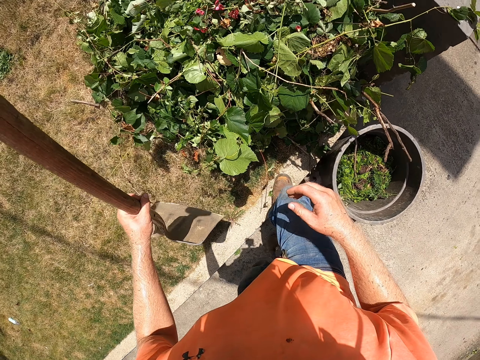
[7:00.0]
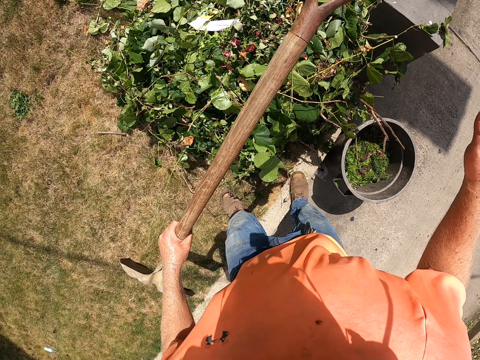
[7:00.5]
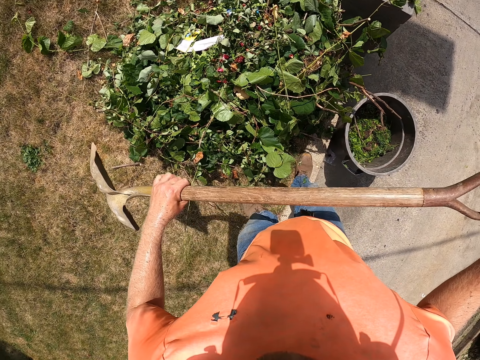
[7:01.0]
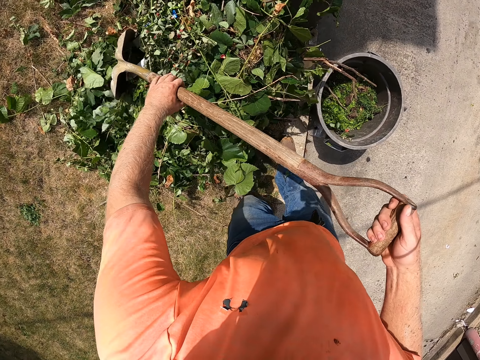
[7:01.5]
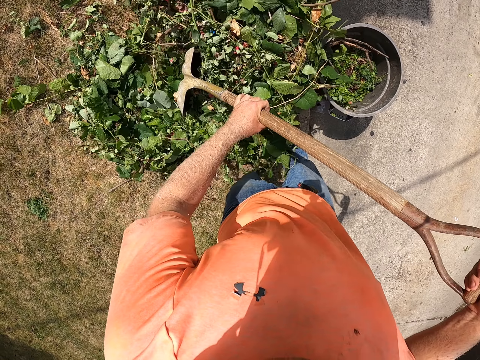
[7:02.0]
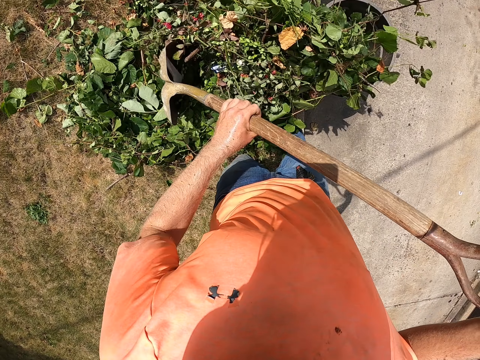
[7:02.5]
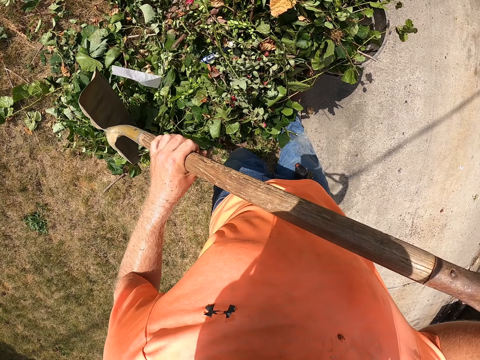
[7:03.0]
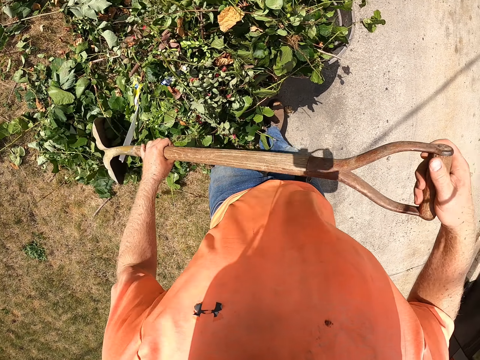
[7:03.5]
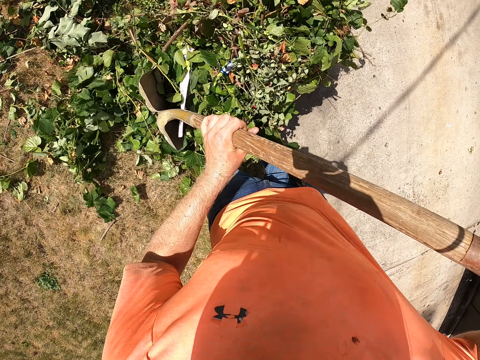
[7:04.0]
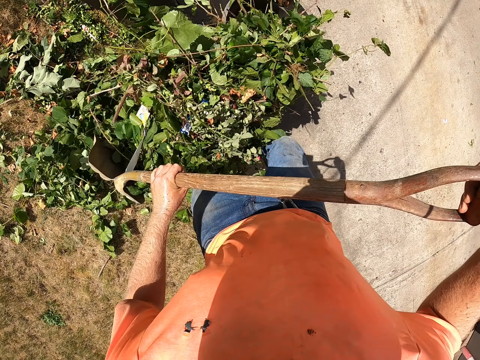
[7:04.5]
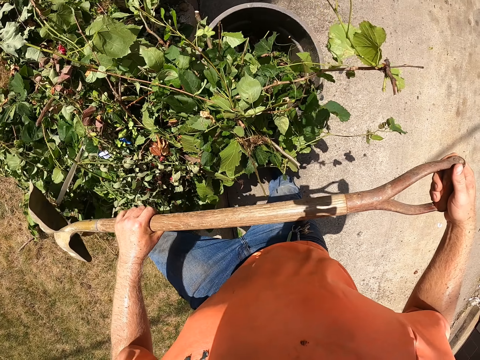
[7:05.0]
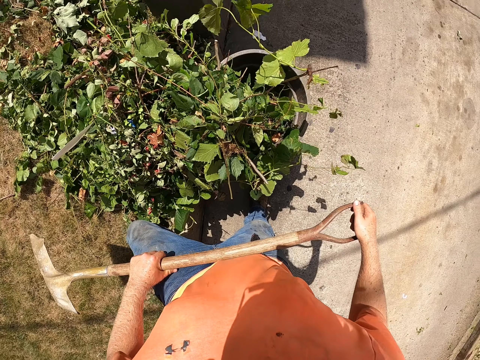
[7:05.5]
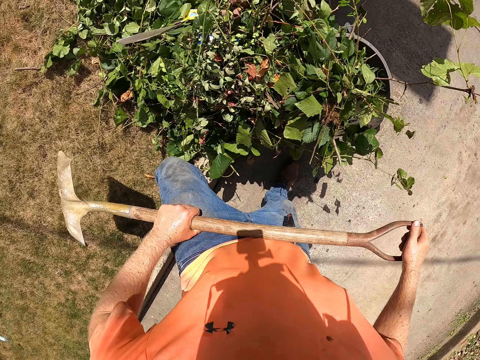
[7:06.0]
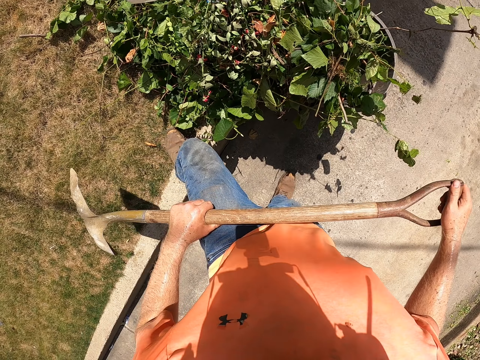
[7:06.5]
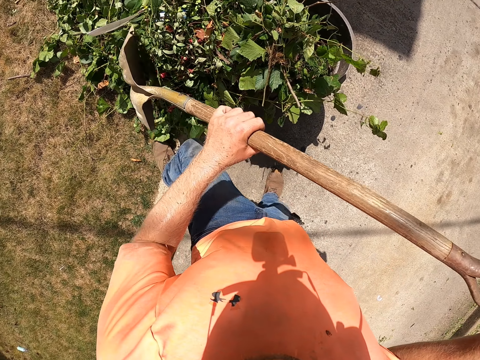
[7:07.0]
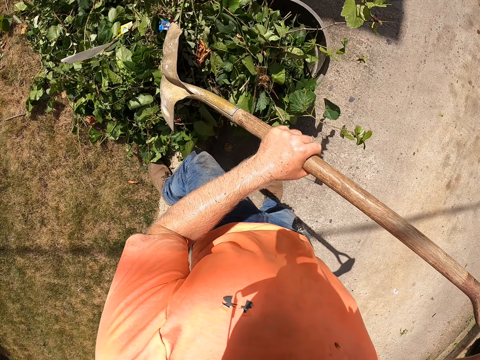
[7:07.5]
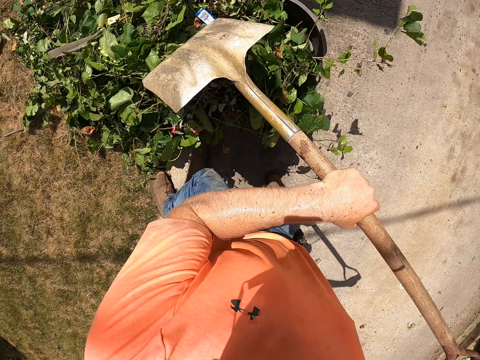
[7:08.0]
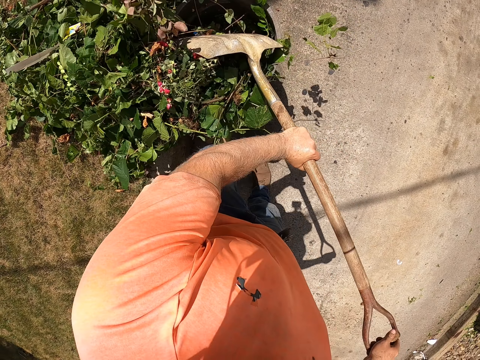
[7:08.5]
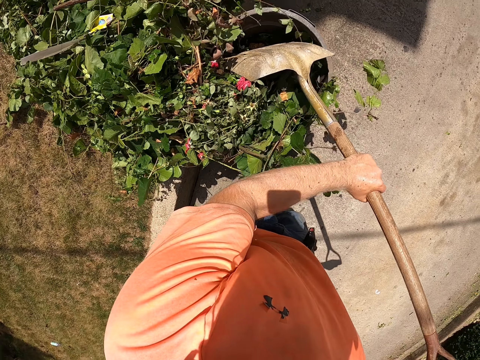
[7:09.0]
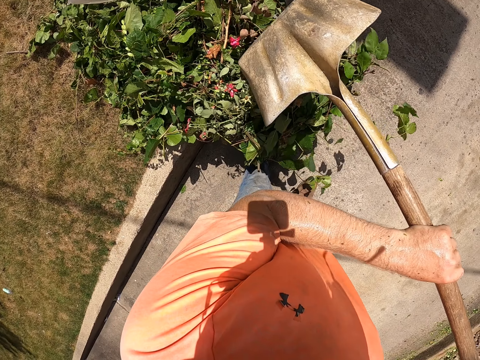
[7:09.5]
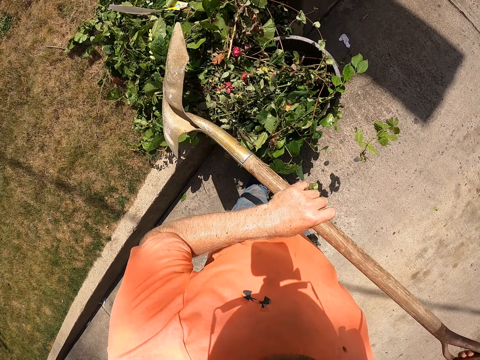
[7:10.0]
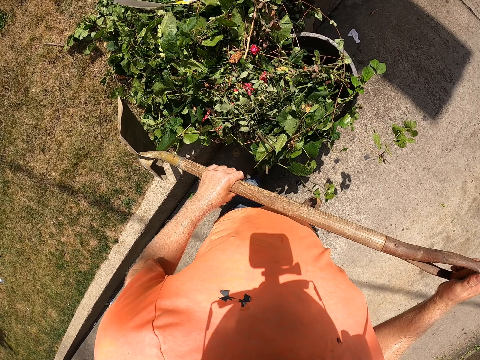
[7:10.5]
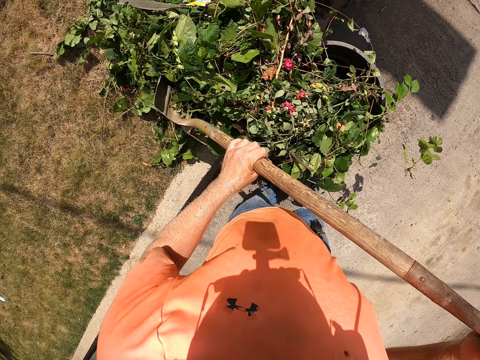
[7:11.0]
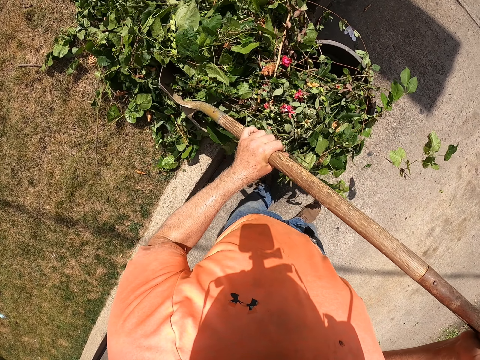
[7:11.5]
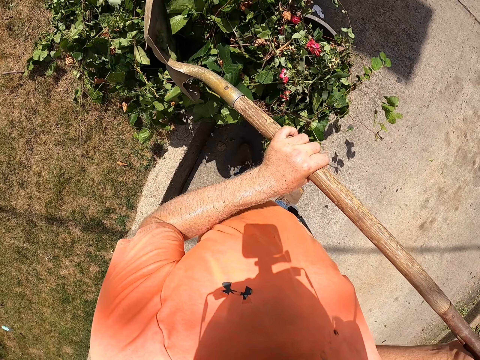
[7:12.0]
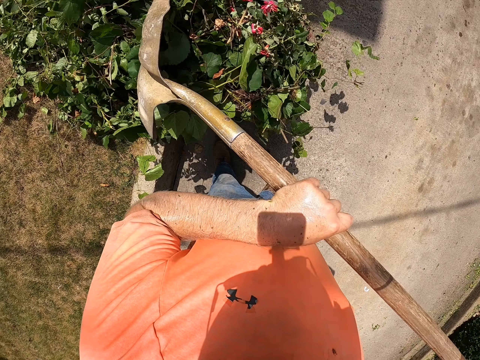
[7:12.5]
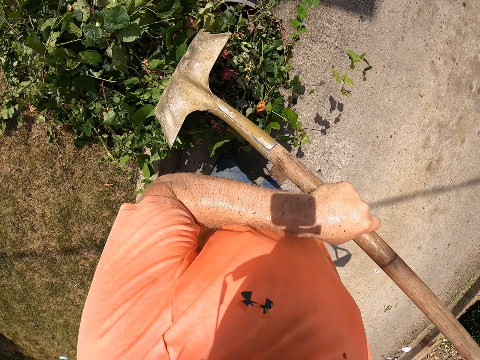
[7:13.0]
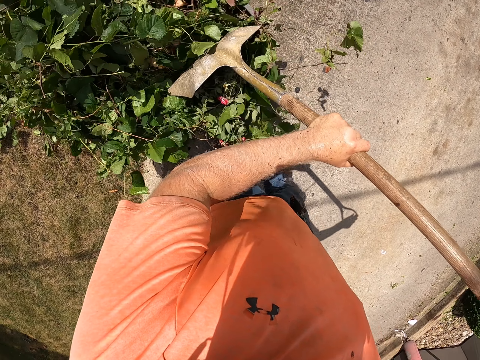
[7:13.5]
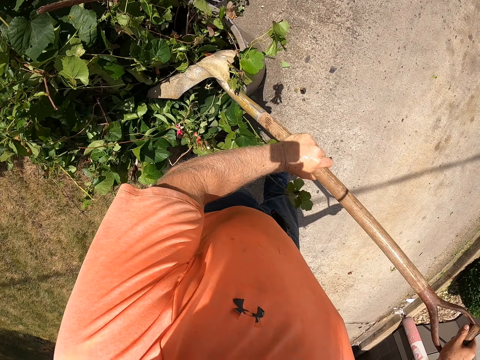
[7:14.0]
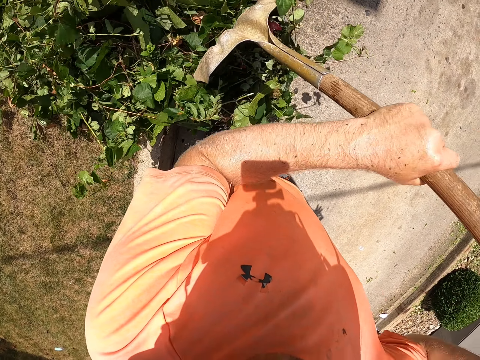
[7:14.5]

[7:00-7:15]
The camera wearer packs the debris on the floor into the trash bin with the shovel with both hands.

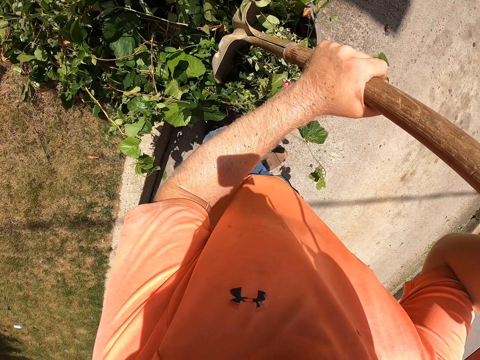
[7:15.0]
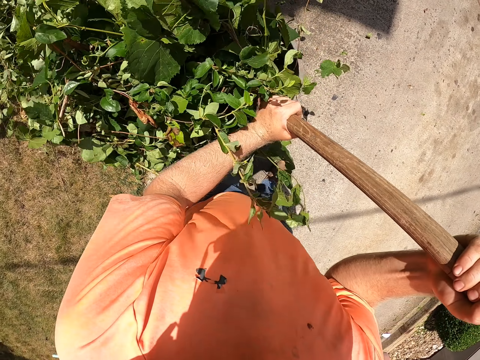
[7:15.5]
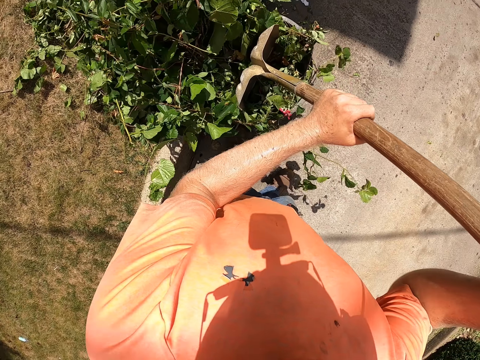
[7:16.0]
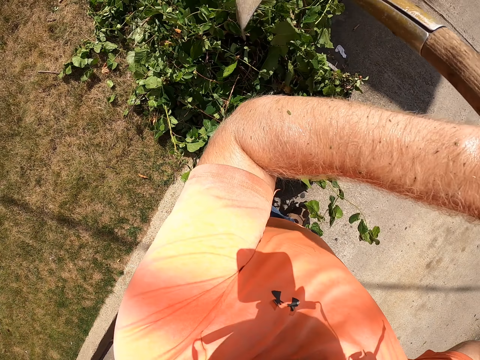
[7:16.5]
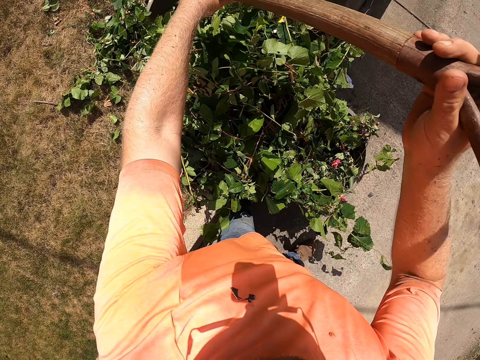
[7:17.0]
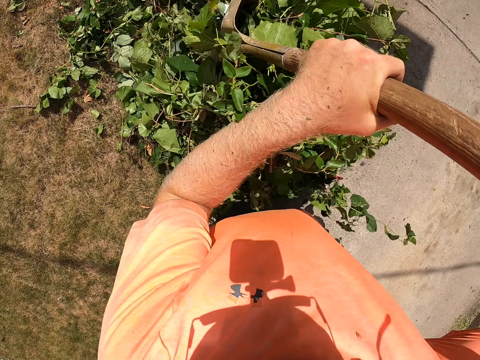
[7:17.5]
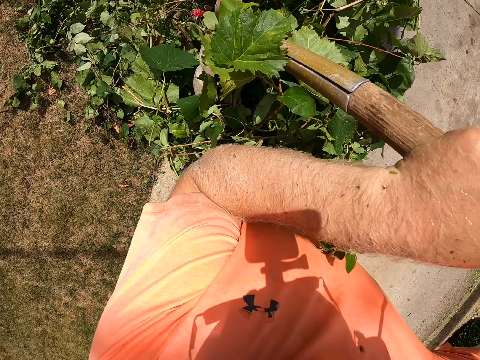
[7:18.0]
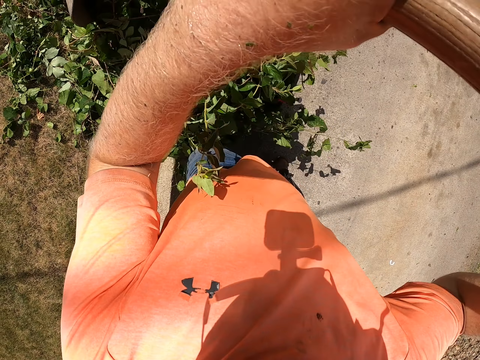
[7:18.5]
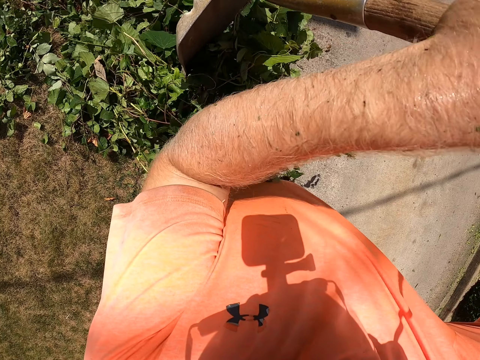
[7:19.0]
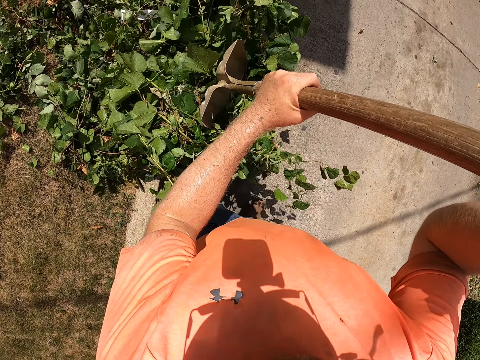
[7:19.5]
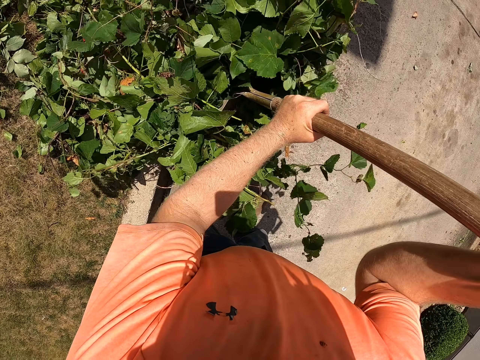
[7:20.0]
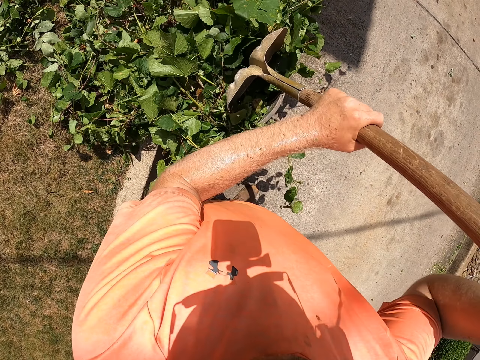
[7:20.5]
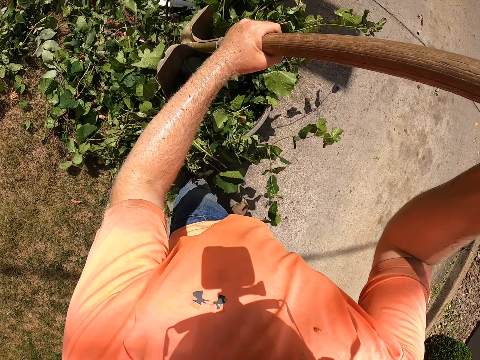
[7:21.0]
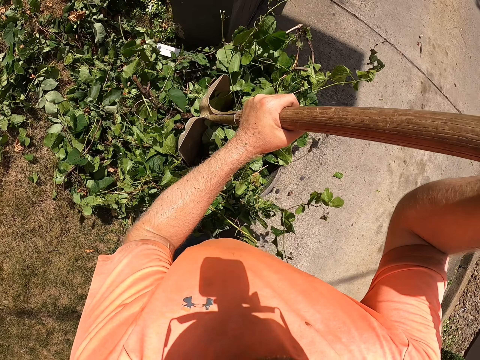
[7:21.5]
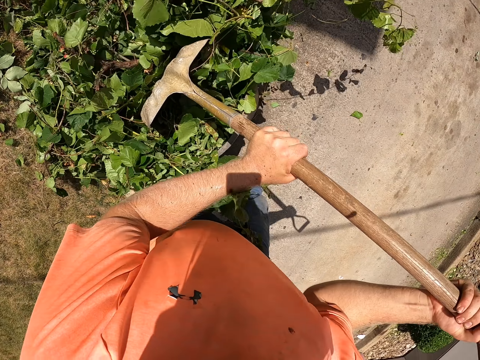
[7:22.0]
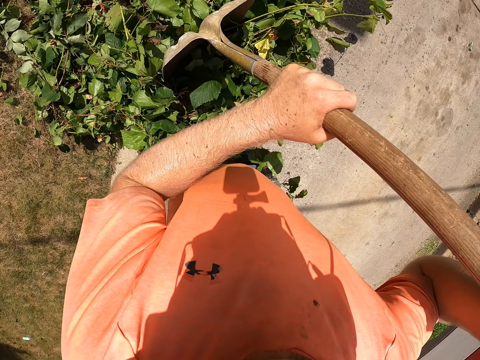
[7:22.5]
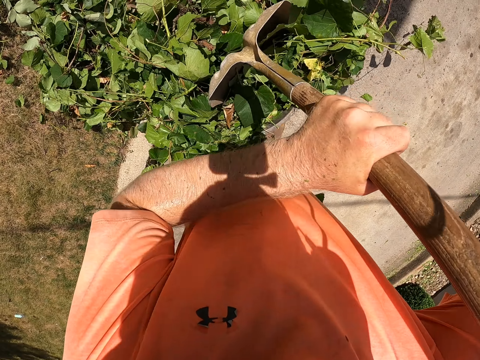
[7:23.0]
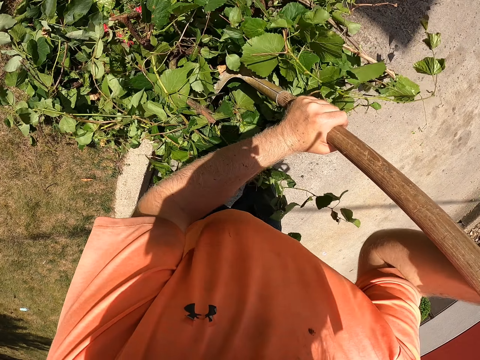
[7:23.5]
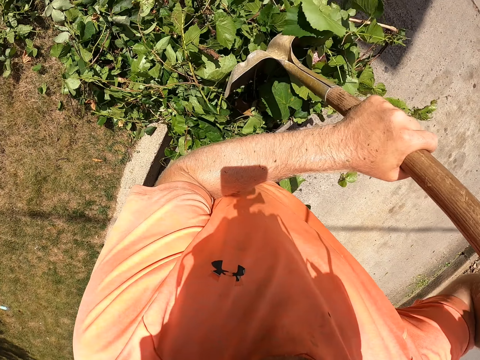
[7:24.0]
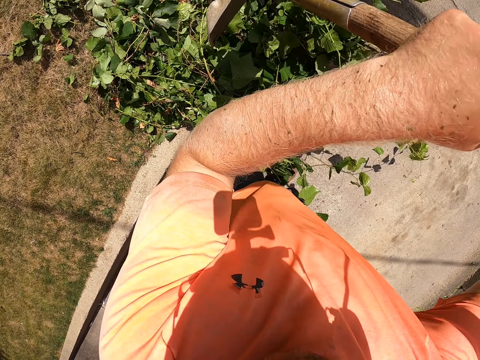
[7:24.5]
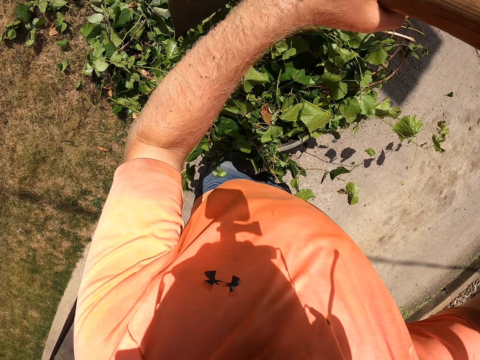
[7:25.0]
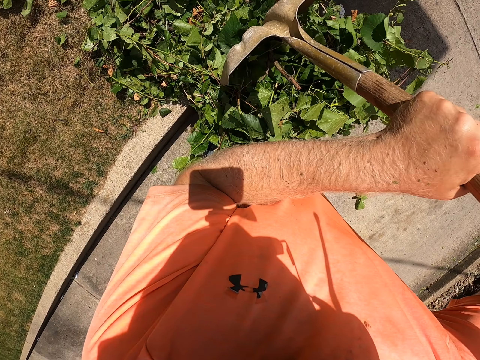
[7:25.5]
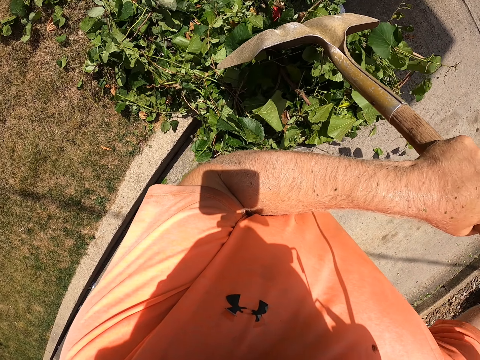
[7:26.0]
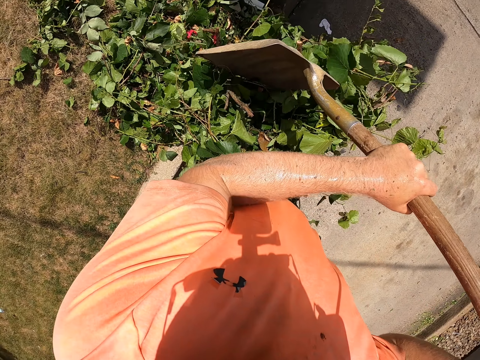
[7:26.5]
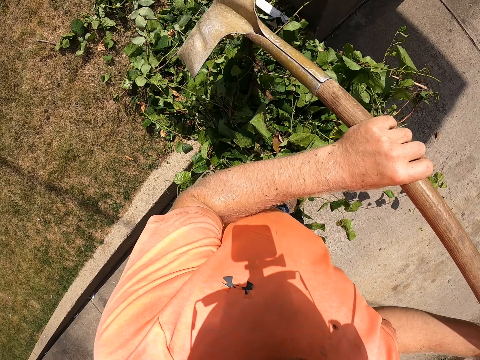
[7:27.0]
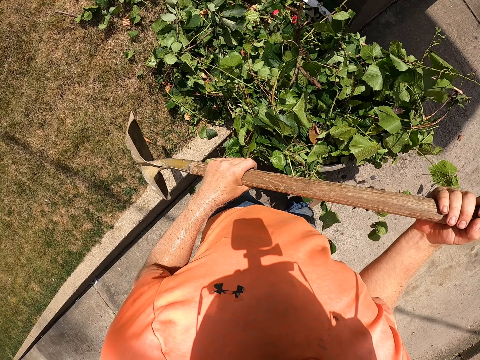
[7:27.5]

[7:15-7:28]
The camera wearer presses the debris in the trash bin with the shovel with both hands.
